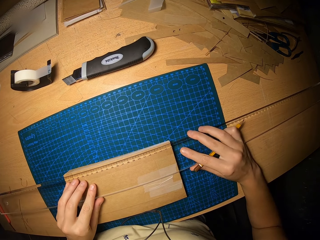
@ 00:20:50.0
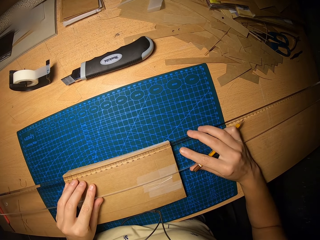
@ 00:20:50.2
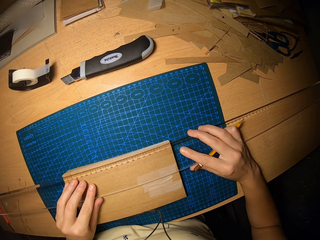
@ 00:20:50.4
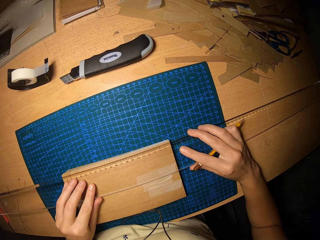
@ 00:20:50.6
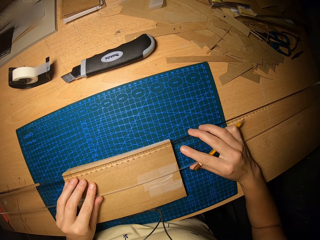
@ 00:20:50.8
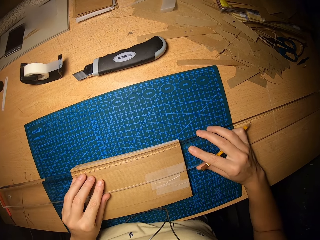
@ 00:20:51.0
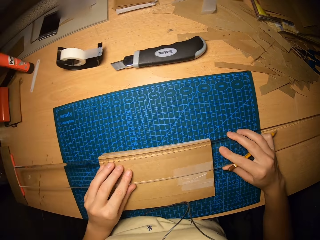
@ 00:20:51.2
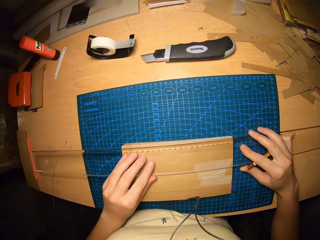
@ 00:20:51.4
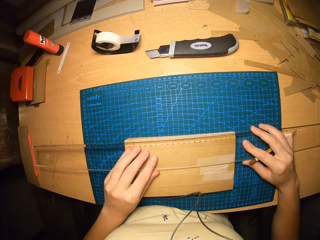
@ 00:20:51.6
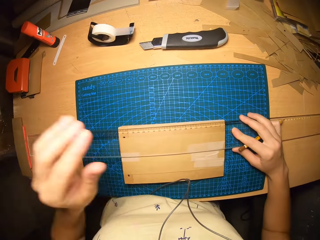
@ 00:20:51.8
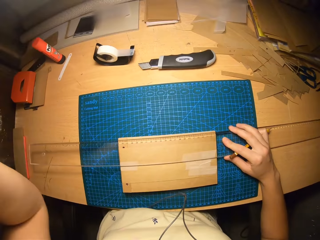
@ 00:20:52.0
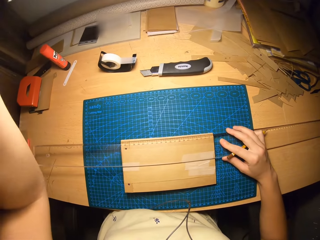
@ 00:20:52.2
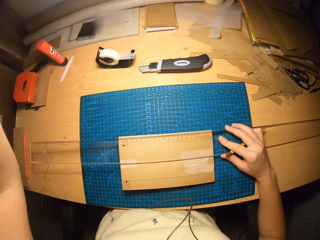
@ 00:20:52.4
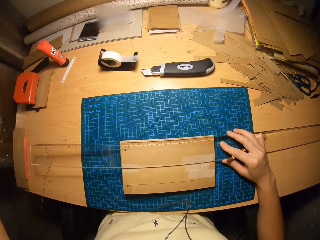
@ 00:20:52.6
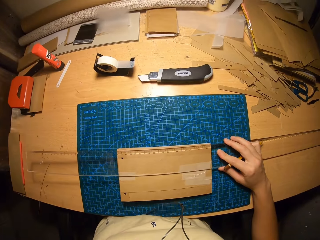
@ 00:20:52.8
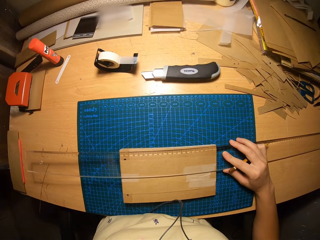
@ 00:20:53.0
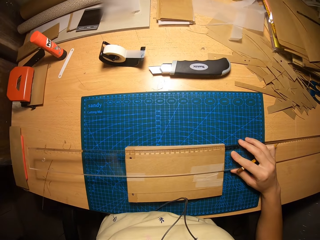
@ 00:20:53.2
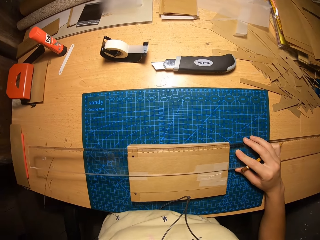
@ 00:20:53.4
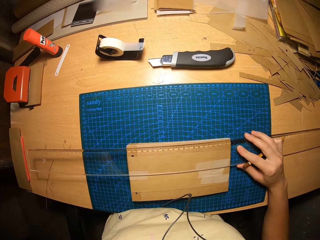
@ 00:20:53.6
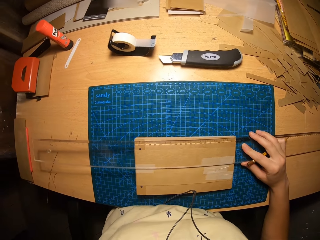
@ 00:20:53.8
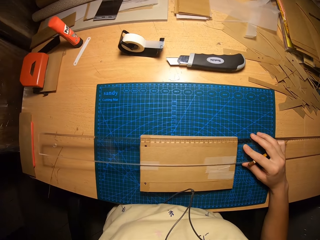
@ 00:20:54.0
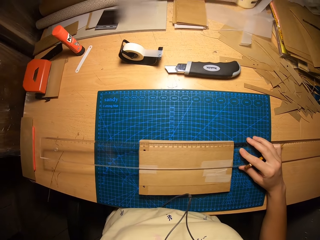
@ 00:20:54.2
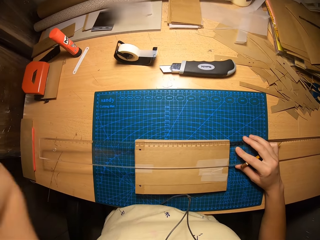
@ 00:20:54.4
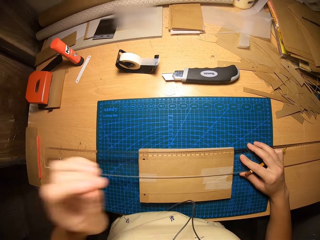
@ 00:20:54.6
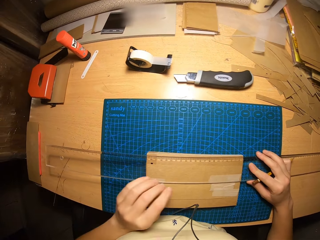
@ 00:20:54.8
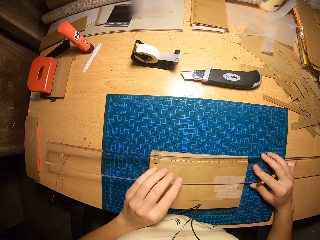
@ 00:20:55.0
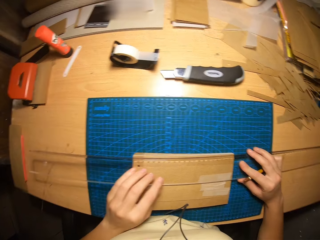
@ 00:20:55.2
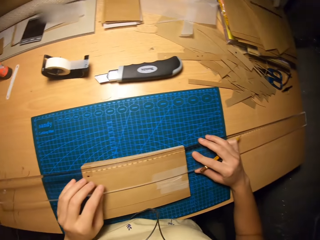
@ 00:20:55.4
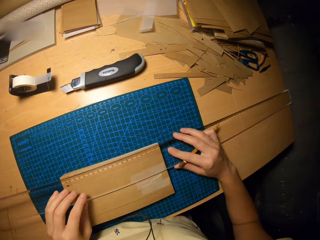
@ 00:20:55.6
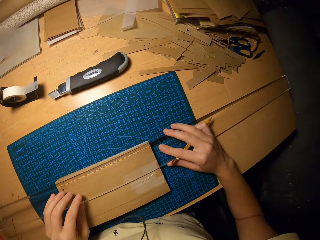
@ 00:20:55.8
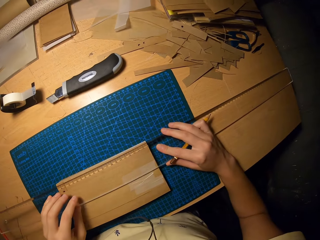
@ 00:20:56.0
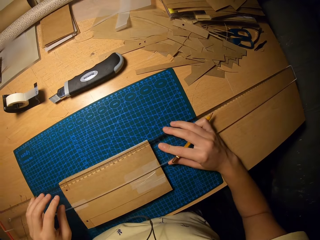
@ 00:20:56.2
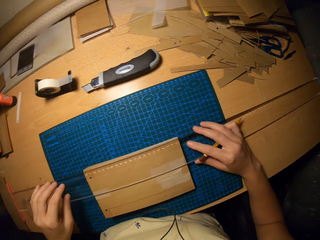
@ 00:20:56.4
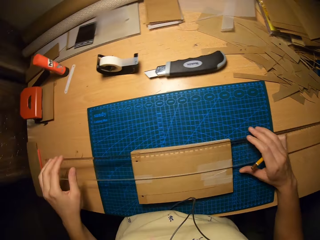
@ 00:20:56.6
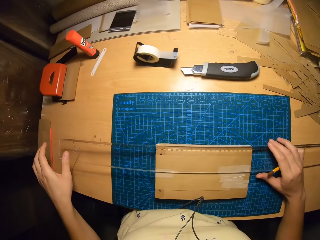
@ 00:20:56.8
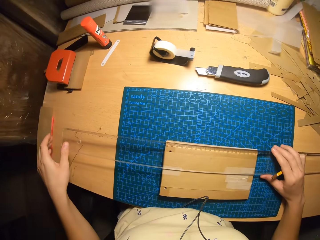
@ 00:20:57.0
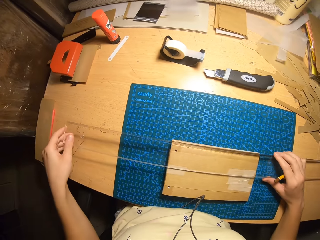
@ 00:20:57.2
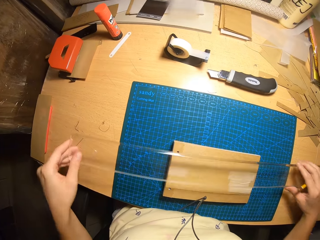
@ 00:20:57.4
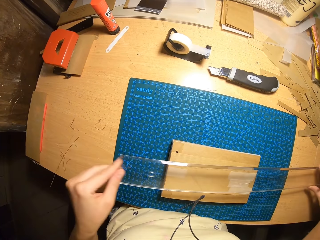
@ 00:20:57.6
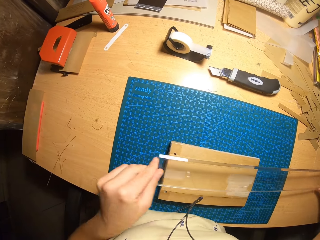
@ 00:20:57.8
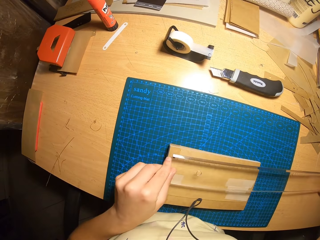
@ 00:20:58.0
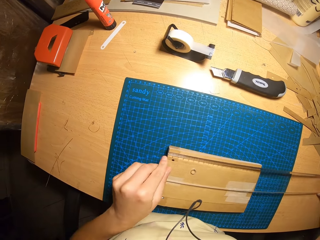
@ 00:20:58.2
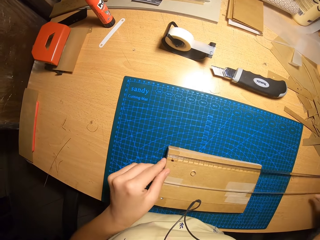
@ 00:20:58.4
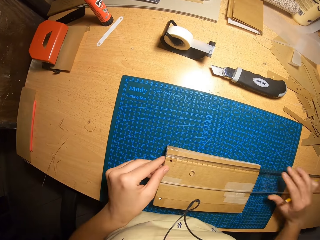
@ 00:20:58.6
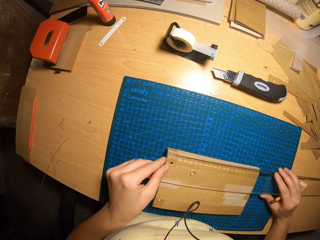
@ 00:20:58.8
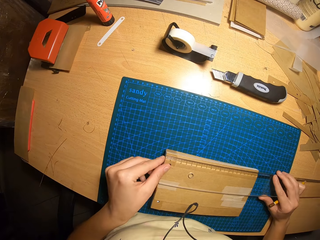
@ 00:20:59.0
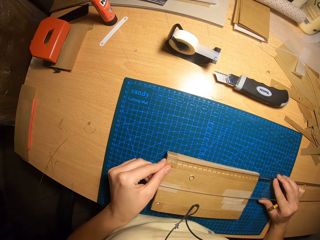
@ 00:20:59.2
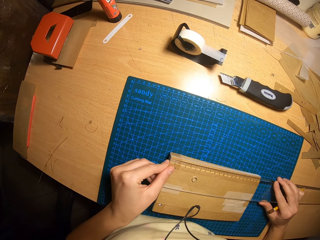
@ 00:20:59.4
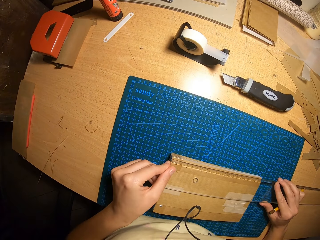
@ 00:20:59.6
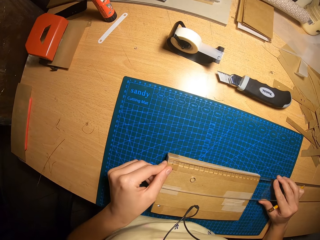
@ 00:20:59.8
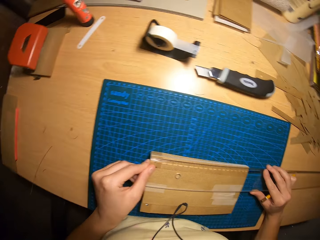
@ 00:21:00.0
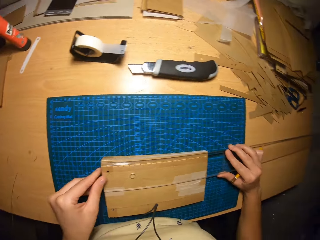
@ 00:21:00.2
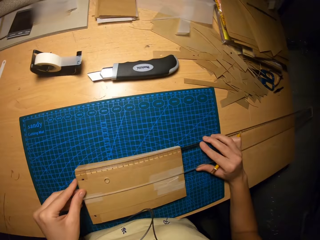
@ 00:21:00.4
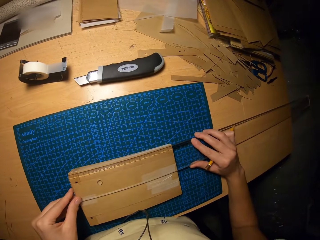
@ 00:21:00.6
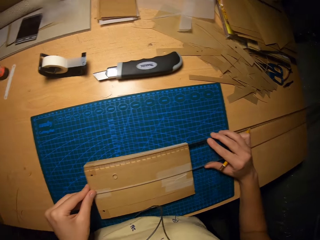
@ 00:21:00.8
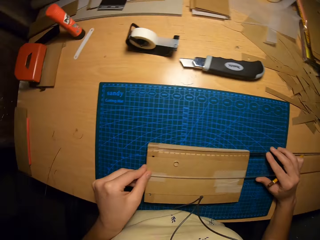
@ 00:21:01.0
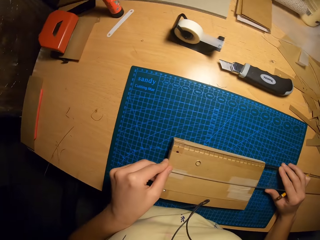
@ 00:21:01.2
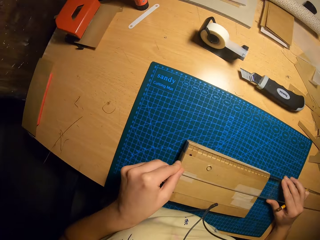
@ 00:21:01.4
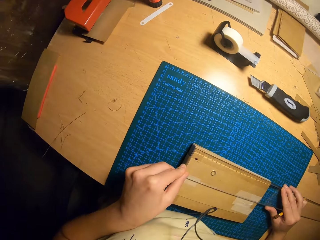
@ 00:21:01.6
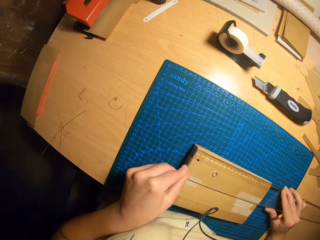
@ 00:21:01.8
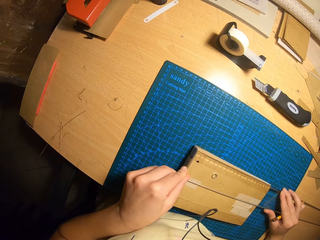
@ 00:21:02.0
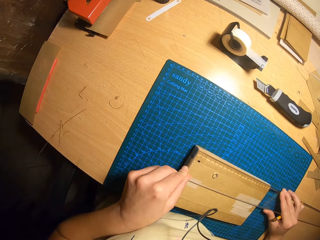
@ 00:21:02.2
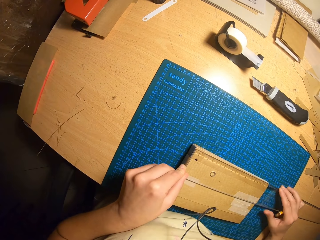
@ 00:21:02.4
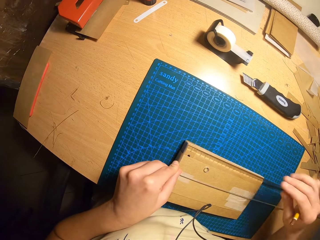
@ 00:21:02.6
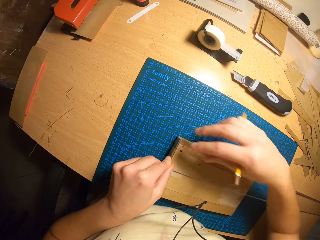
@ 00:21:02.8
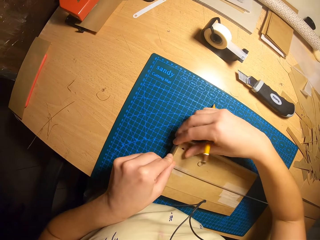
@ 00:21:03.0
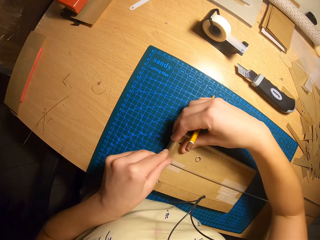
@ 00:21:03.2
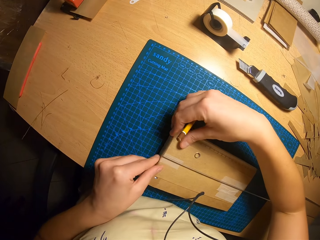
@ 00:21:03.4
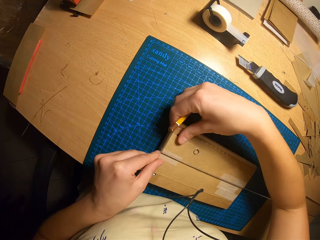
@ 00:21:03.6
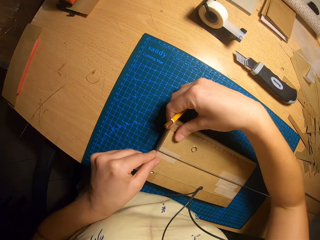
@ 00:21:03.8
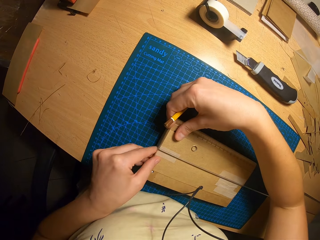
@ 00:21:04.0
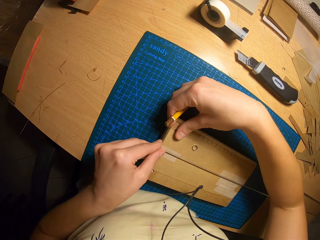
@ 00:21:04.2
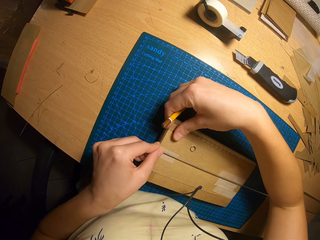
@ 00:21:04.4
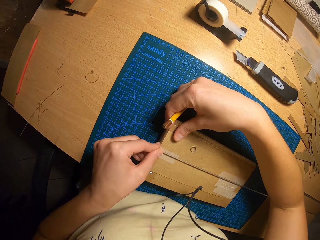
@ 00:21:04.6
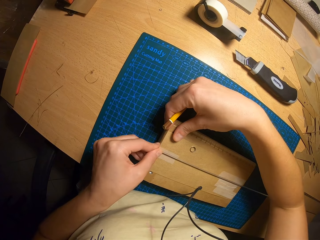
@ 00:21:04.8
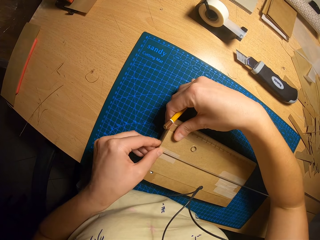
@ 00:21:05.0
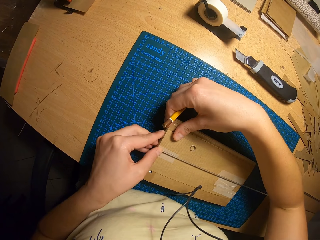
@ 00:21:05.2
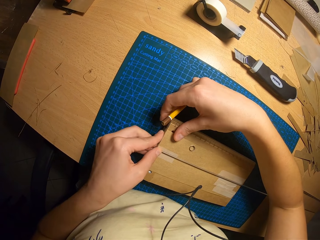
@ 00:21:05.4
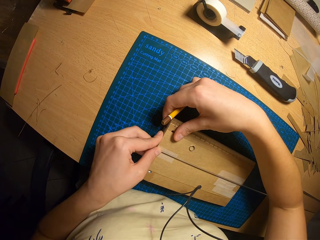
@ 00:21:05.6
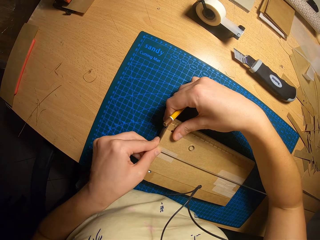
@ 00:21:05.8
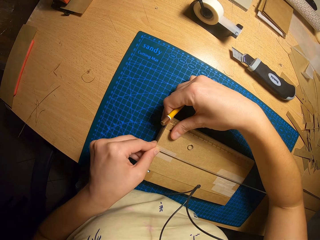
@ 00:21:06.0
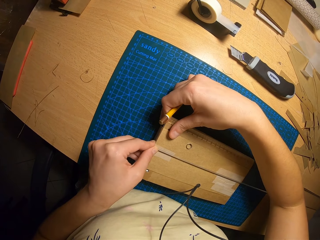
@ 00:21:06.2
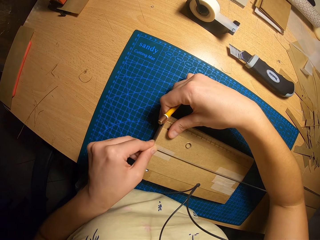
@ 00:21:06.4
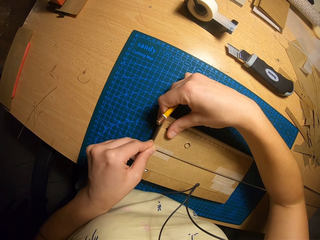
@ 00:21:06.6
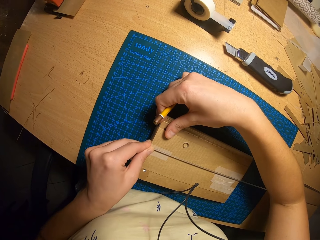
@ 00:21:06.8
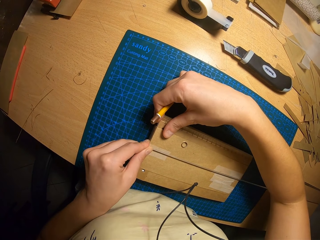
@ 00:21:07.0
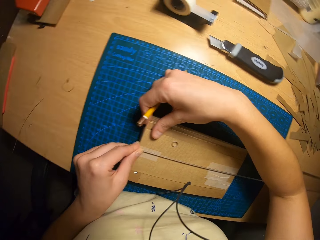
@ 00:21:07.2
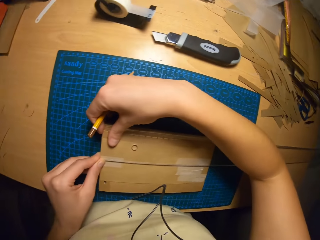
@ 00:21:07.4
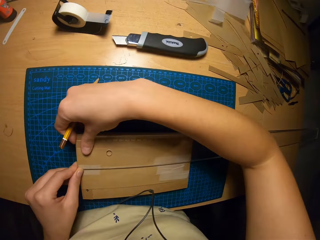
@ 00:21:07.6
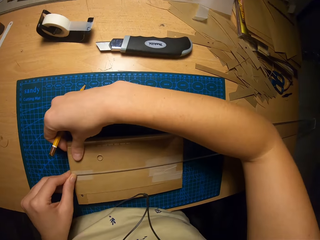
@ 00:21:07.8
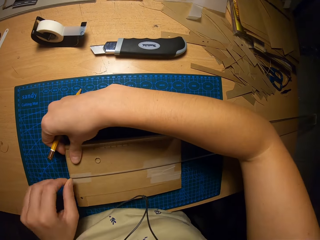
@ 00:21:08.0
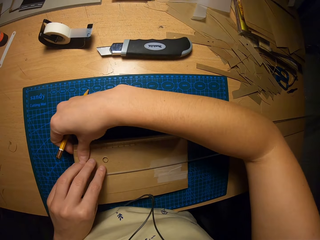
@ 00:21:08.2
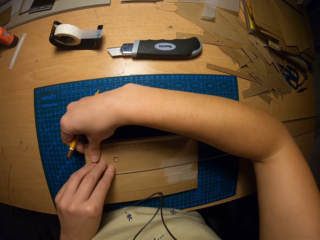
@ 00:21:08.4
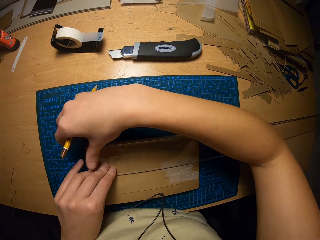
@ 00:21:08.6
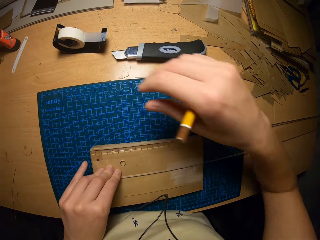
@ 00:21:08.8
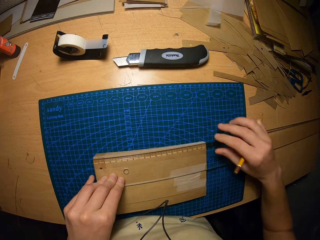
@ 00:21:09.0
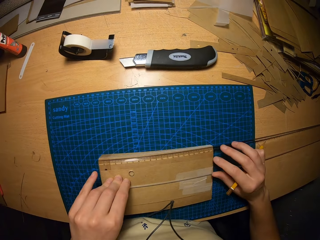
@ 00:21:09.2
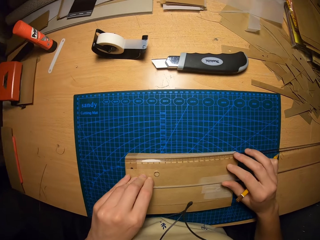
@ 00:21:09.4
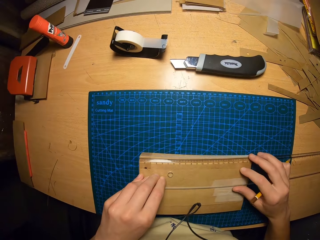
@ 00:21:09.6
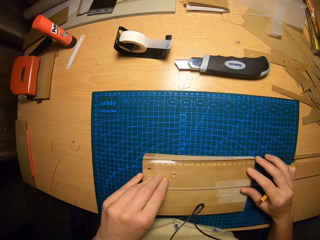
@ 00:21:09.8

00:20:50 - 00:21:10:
The camera wearer looks around the workshop. He adjusts something. He holds the ruler. He moves his hand. He repositions the ruler on the cardboard craft or envelopes with both hands. He places the ruler on the envelopes. He looks around the workshop. He removes his hand from the ruler. He places his hand on the ruler. He aligns the ruler on the cardboard craft with both hands. He adjusts the ruler. He aligns the ruler on the cardboard craft with both hands again. He removes his hand from the ruler. He places his hand on the ruler.
